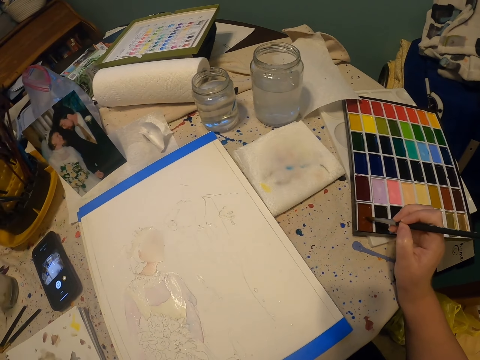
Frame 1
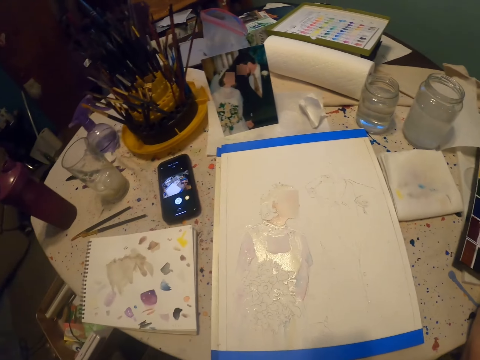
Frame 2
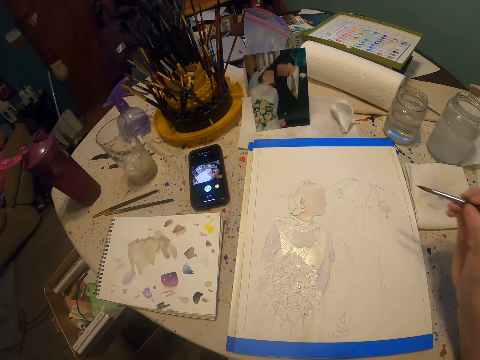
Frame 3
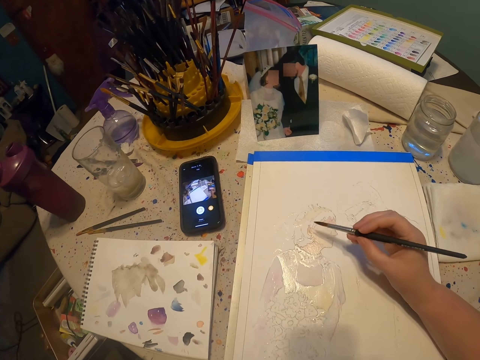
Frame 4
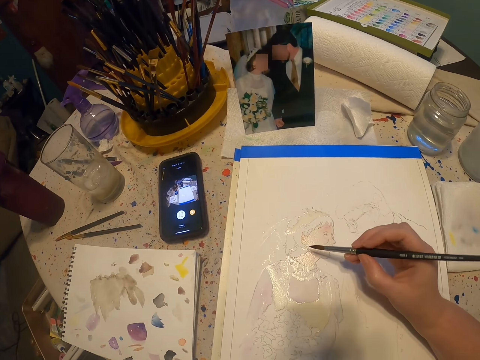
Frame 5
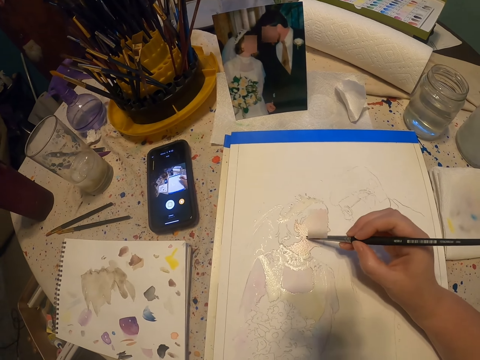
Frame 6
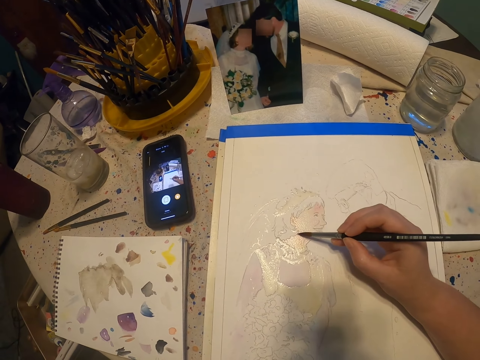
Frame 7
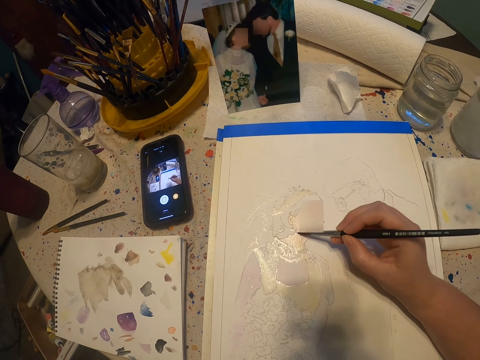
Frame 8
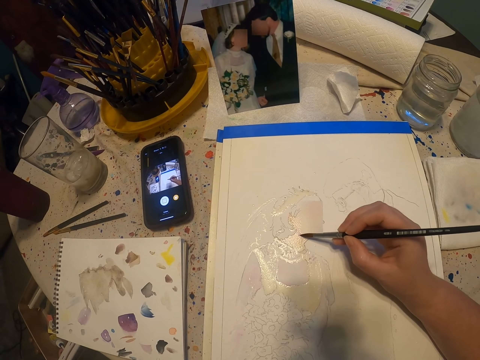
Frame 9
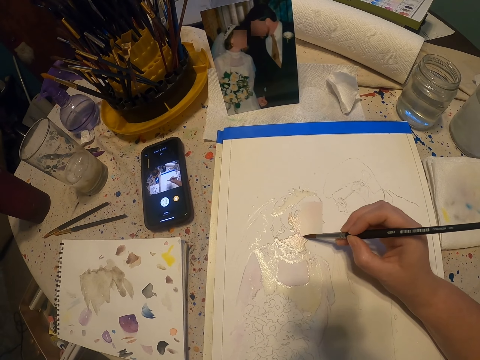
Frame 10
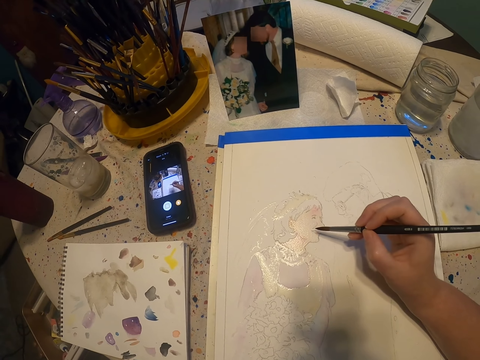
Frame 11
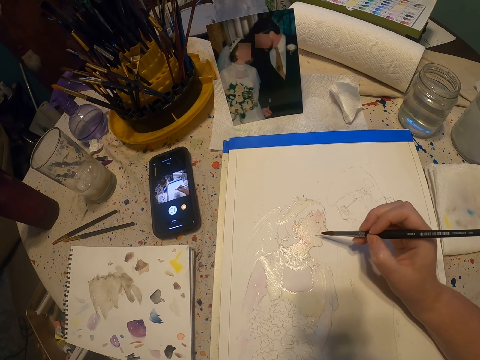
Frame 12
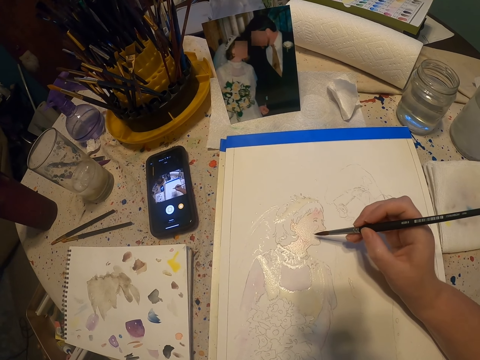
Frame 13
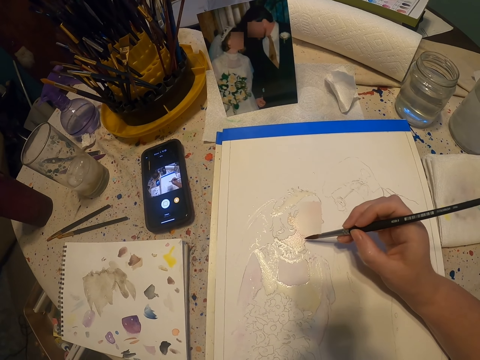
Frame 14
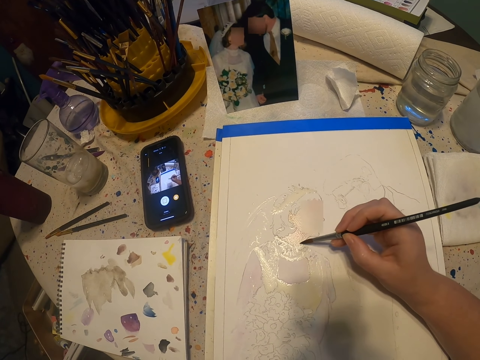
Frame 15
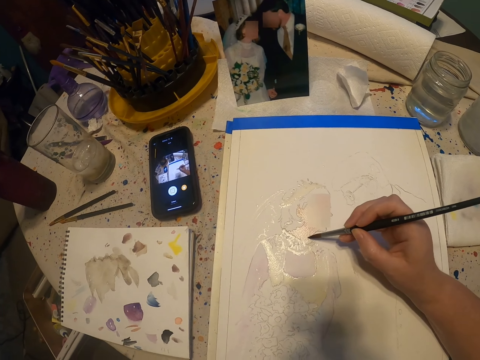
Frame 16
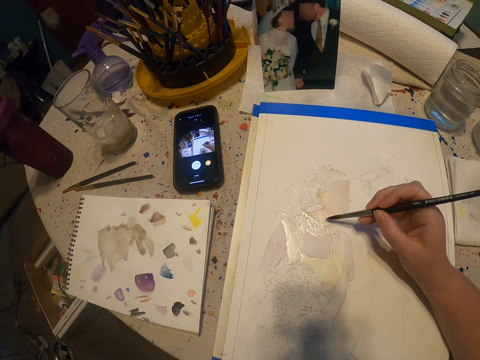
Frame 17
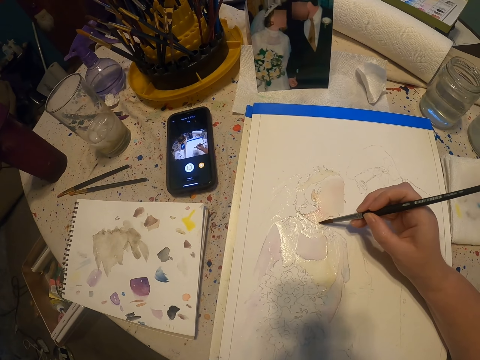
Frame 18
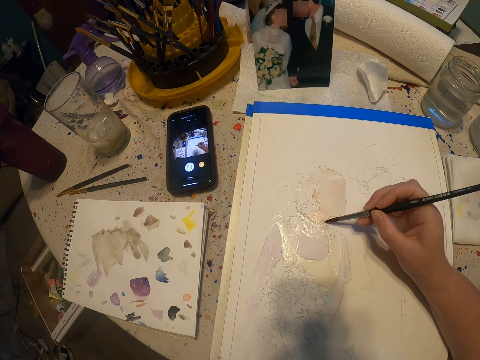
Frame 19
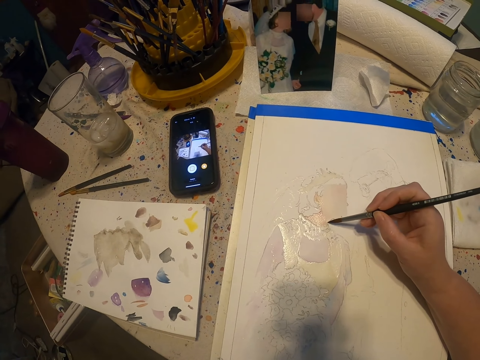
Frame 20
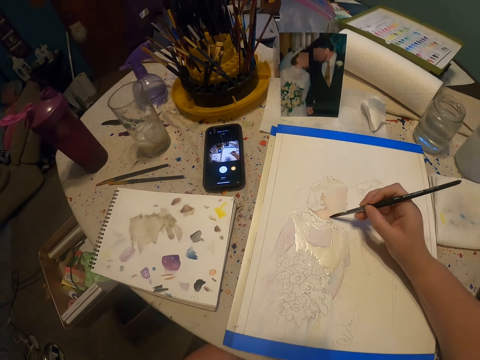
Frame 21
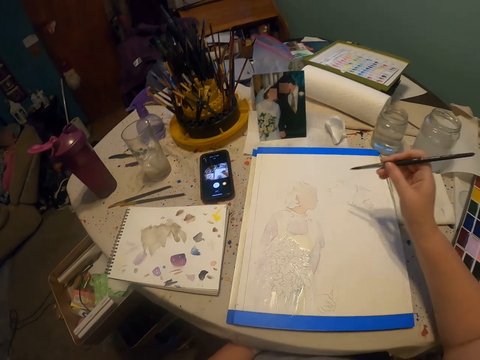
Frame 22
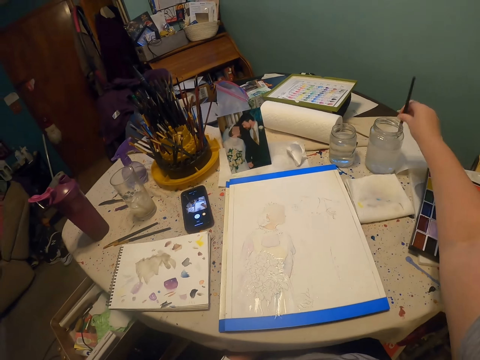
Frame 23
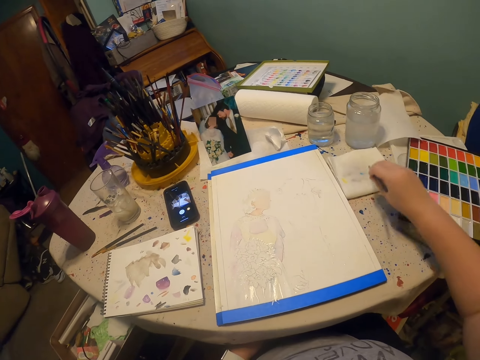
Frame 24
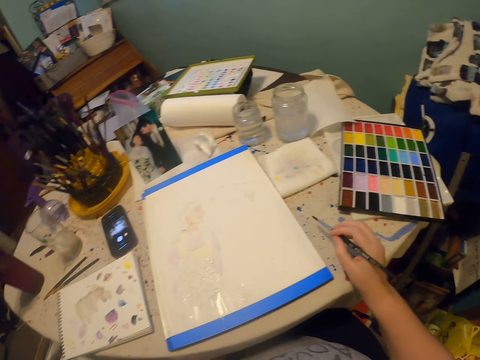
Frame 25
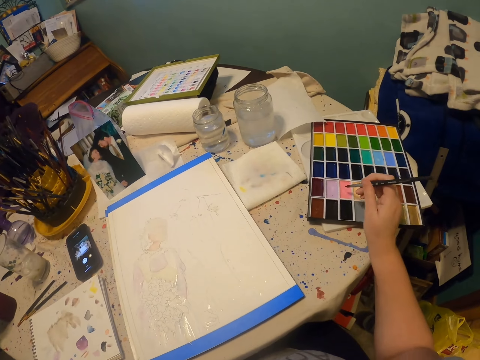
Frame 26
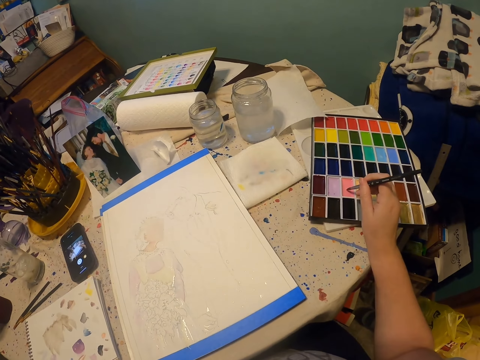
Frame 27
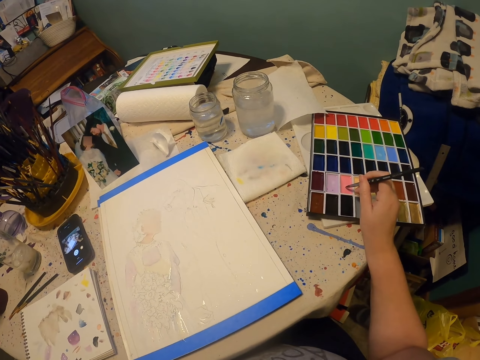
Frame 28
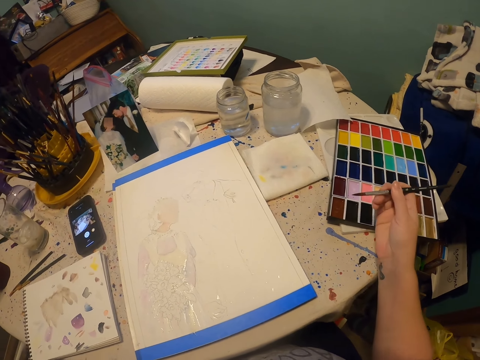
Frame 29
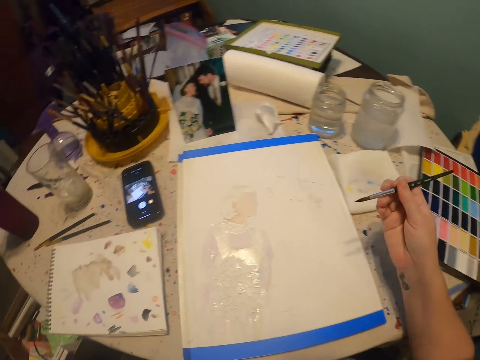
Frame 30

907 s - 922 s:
The camera wearer dips the paint brush on the paint kit. They paint on the paint paper. They dip the paint brush on the colorless solution. They remove the excess solution on the paint brush. They dip the paint brush on the paint kit.

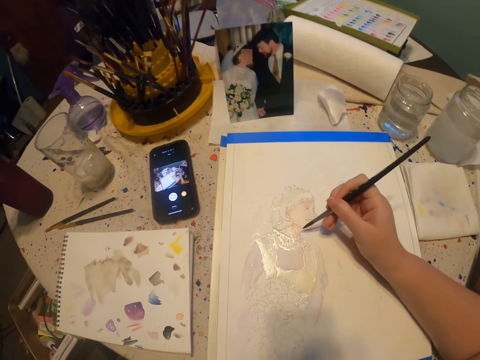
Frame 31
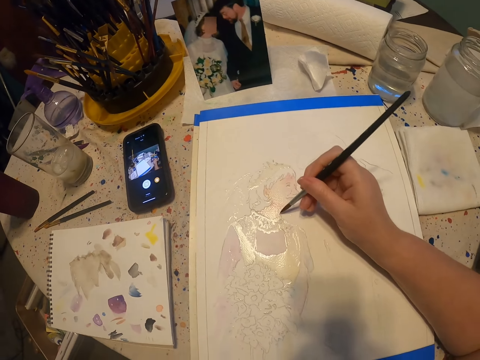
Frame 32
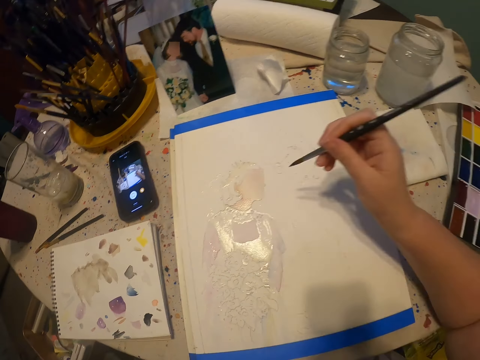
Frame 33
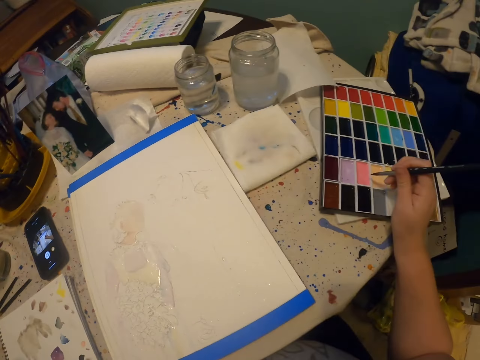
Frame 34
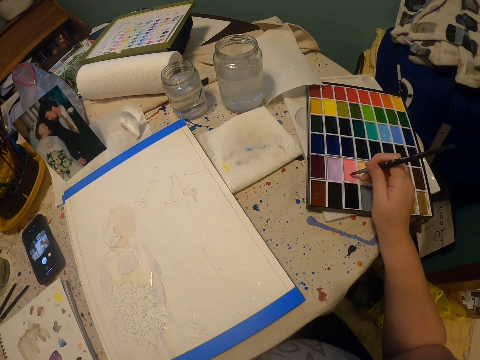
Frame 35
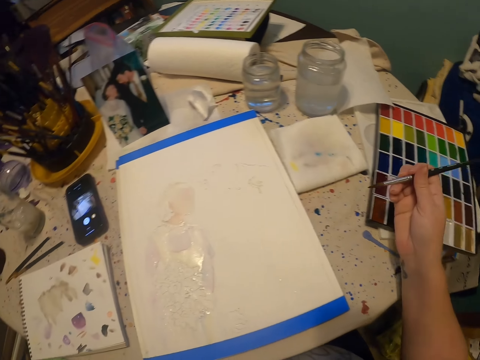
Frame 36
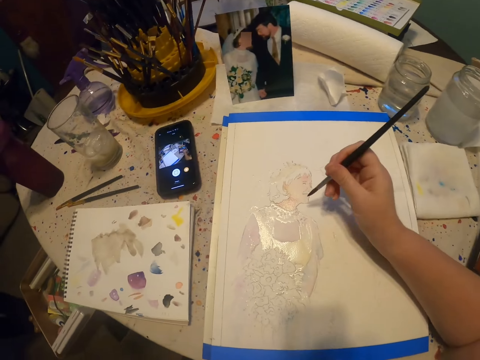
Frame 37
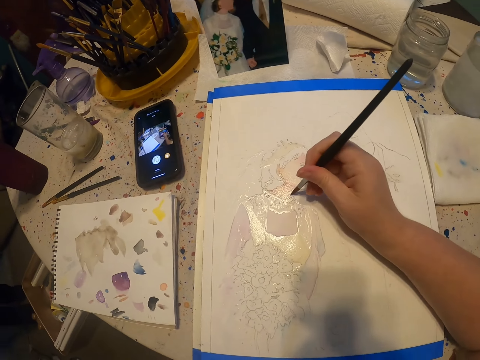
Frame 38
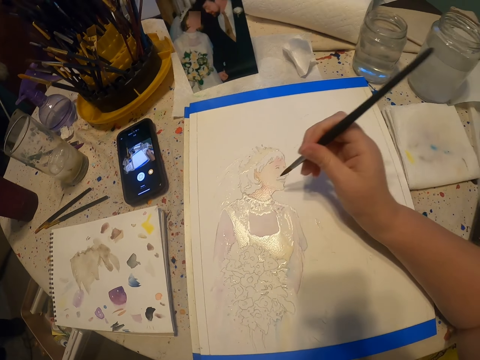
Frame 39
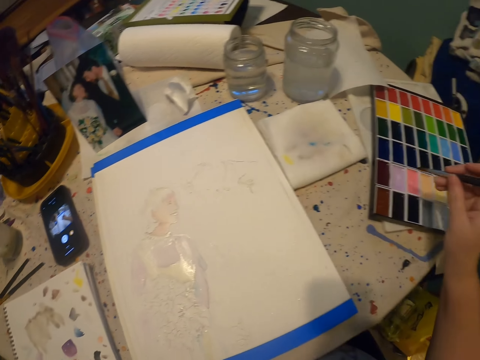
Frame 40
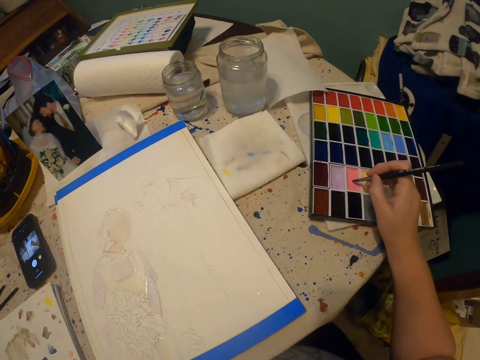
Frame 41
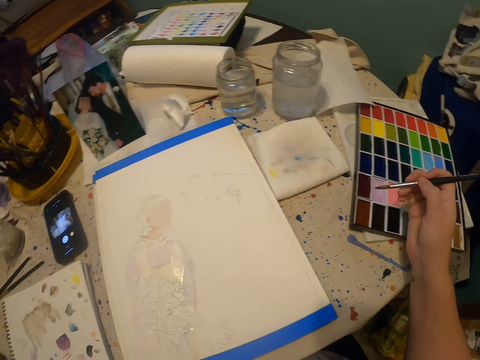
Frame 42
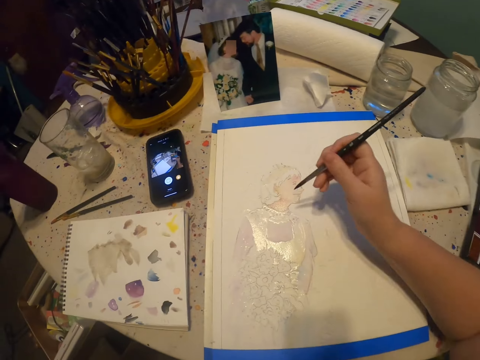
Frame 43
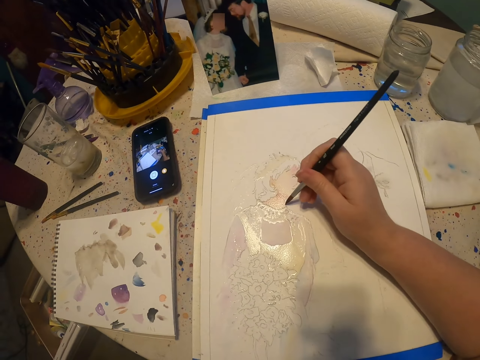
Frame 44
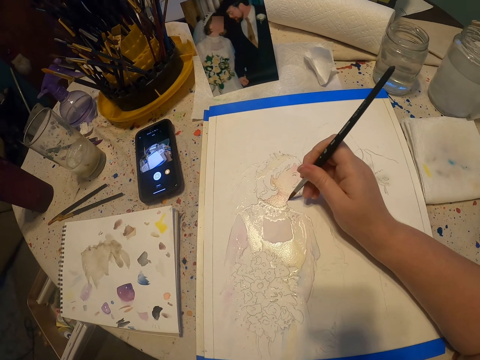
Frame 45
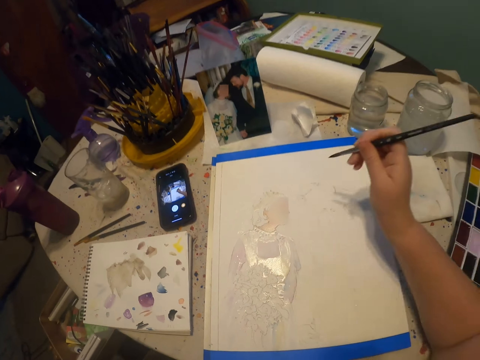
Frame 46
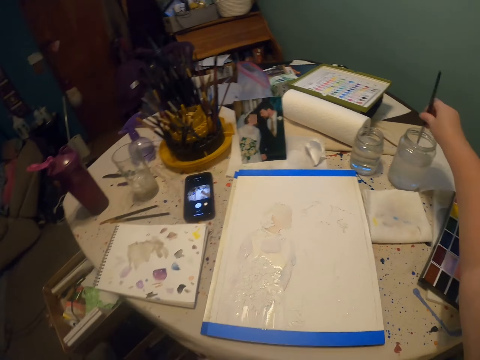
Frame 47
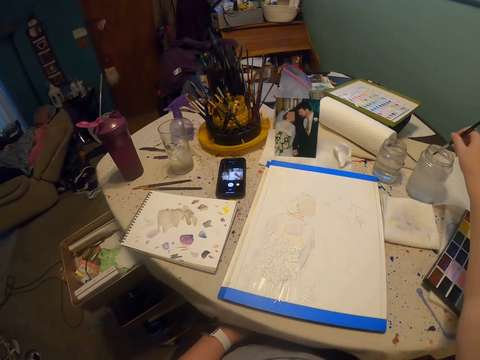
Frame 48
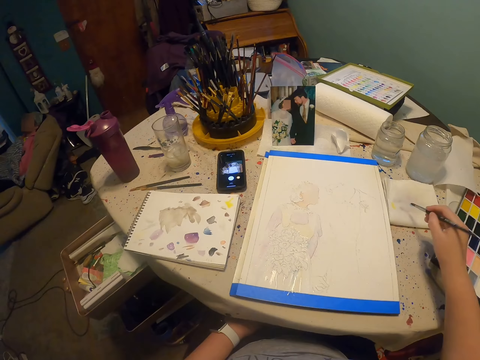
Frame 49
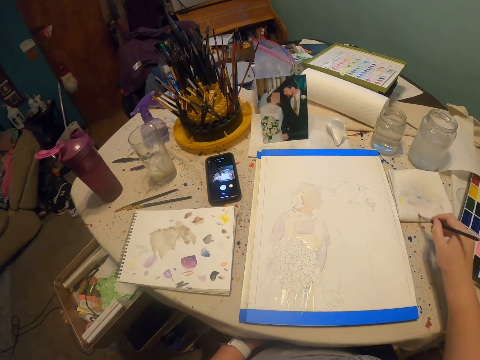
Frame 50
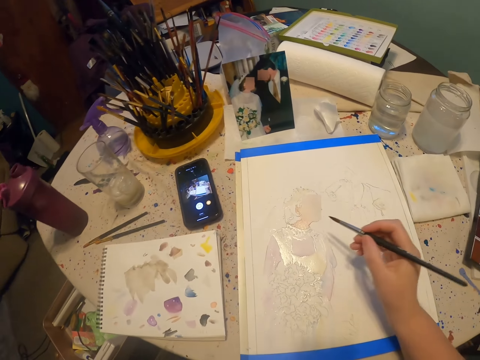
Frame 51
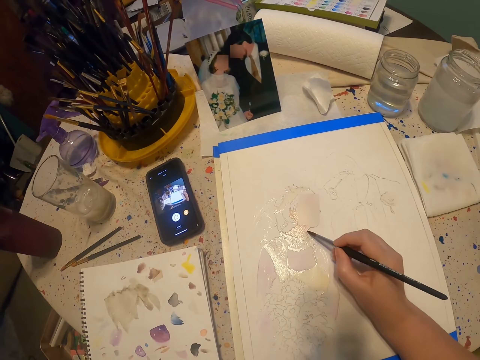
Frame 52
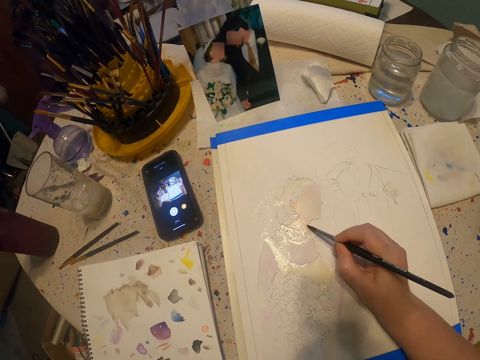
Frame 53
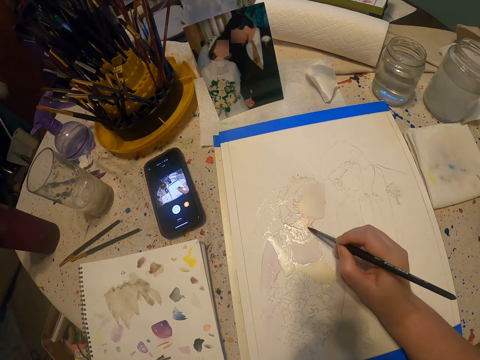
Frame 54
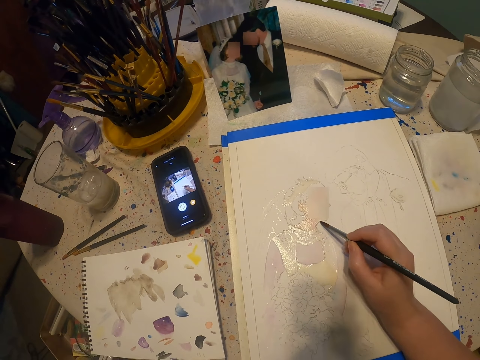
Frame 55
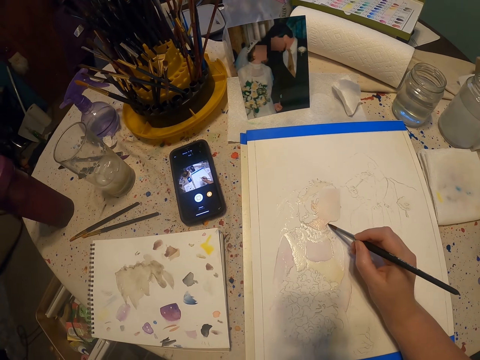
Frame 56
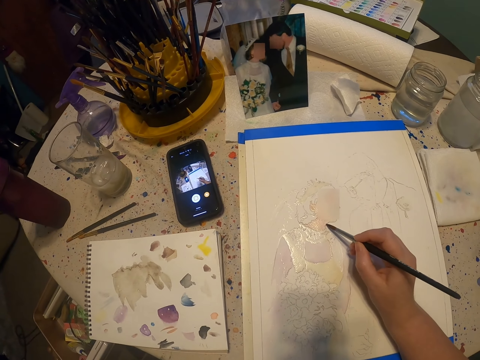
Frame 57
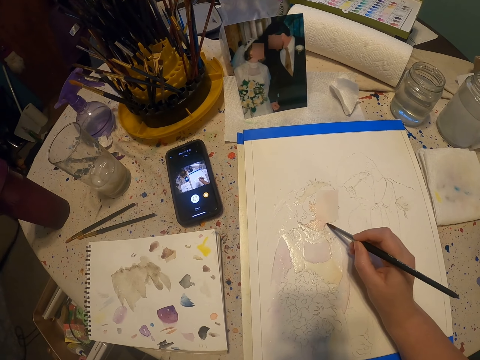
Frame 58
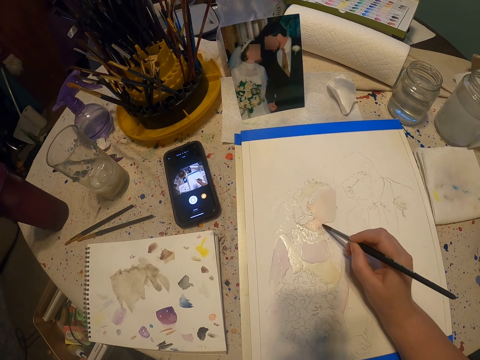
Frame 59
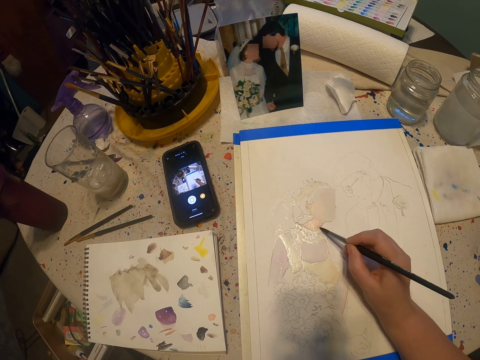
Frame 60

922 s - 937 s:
The camera wearer paints on the paint paper. They dip the paint brush on the paint kit. They paint on the paint paper. They dip the paint brush on the paint kit. They paint on the paint paper. They dip the paint brush on the colorless solution. They remove the excess solution on the paint brush. They paint on the paint paper.
